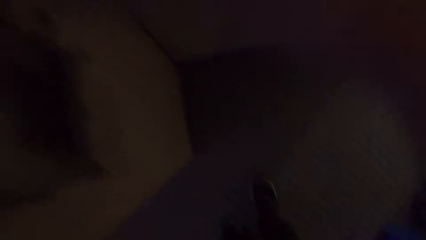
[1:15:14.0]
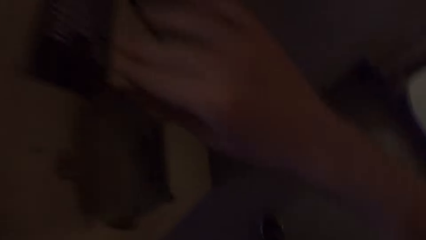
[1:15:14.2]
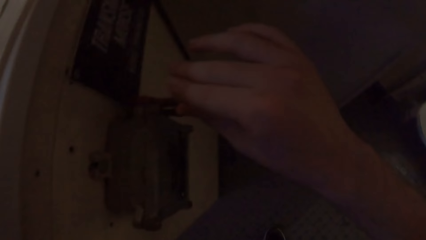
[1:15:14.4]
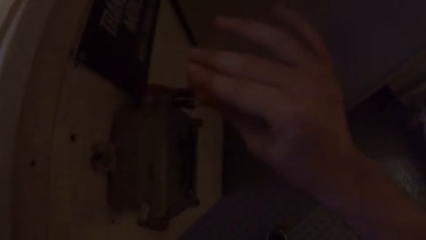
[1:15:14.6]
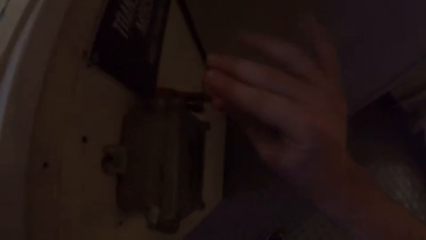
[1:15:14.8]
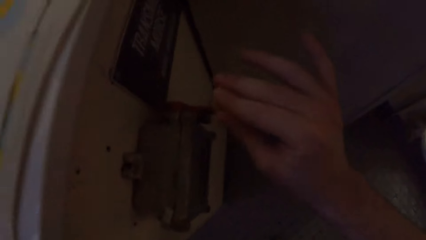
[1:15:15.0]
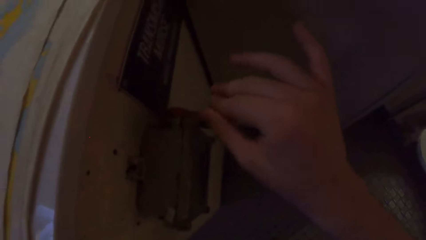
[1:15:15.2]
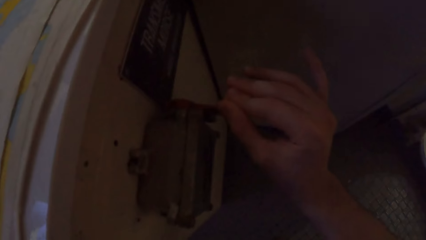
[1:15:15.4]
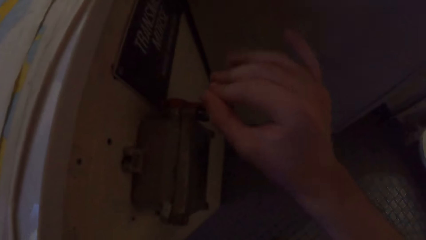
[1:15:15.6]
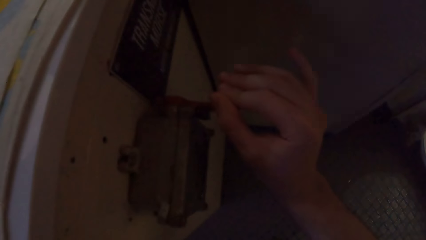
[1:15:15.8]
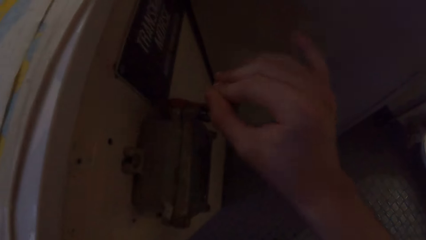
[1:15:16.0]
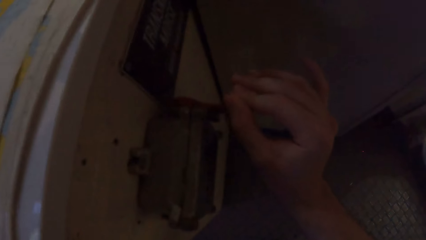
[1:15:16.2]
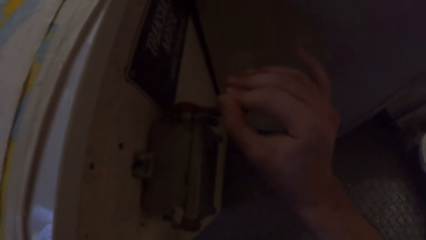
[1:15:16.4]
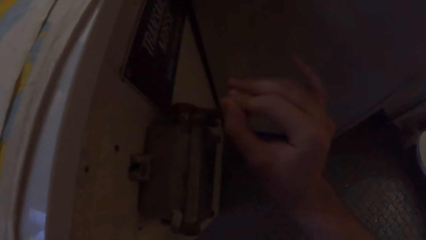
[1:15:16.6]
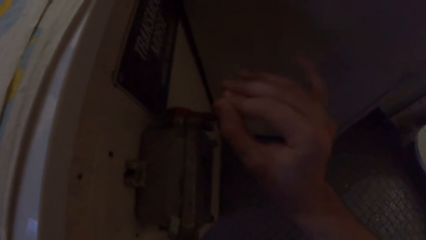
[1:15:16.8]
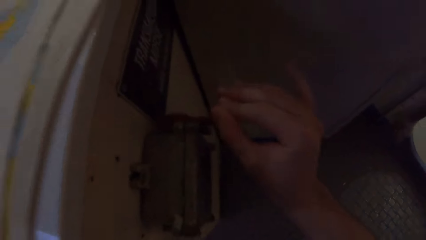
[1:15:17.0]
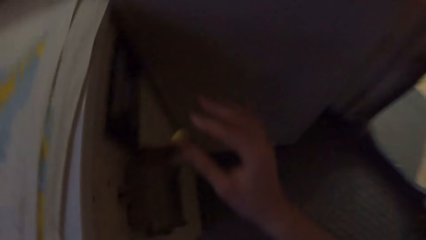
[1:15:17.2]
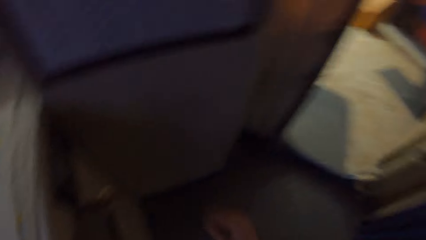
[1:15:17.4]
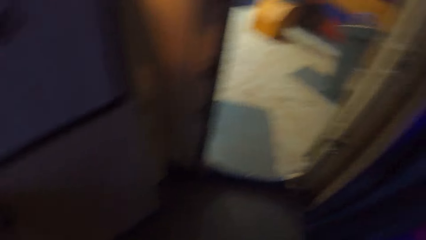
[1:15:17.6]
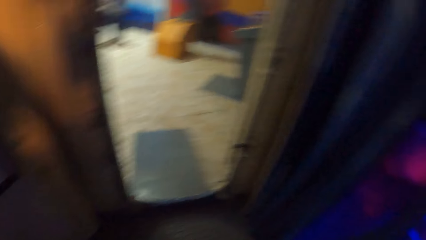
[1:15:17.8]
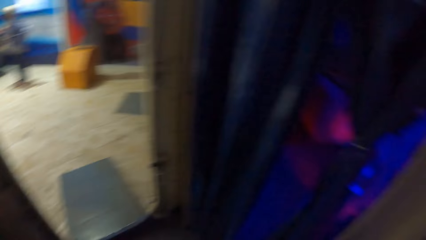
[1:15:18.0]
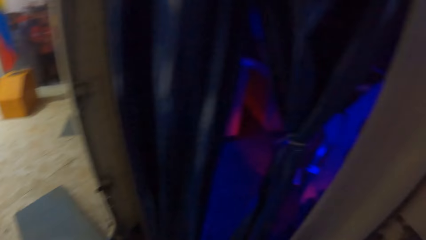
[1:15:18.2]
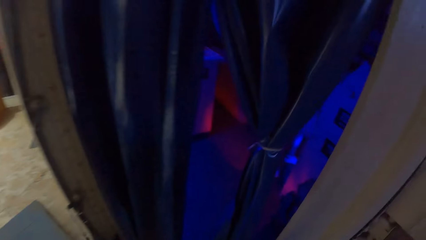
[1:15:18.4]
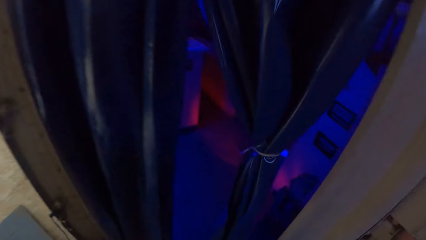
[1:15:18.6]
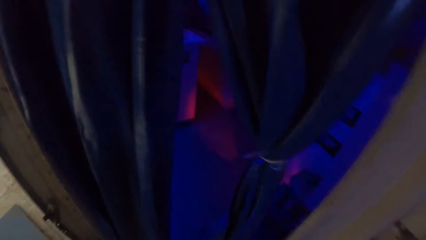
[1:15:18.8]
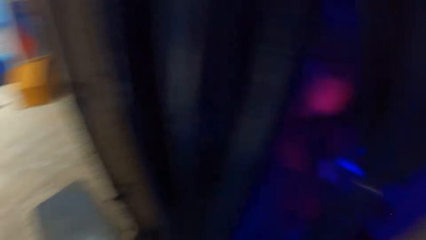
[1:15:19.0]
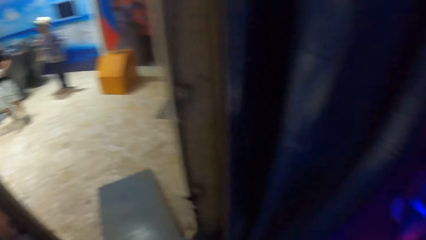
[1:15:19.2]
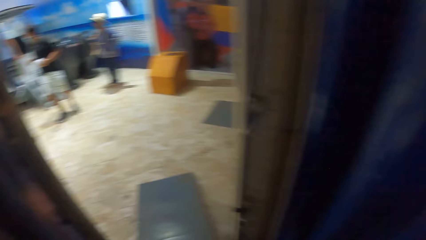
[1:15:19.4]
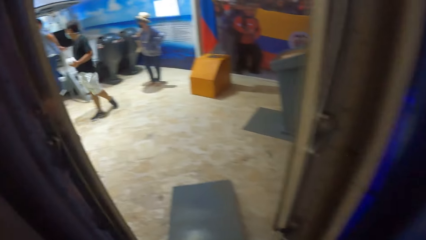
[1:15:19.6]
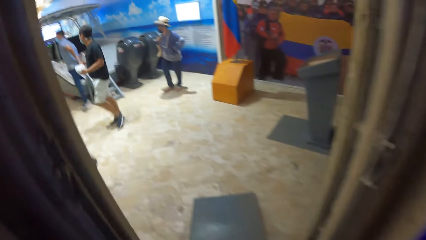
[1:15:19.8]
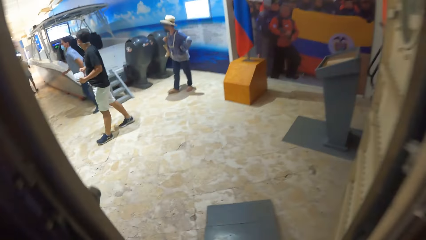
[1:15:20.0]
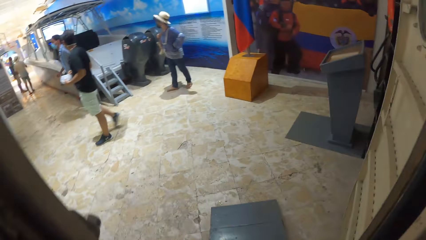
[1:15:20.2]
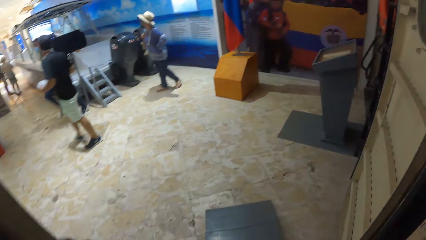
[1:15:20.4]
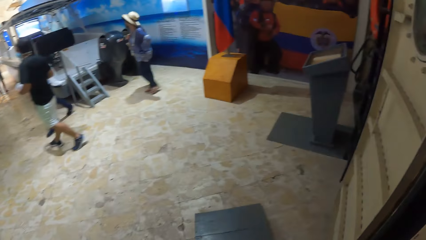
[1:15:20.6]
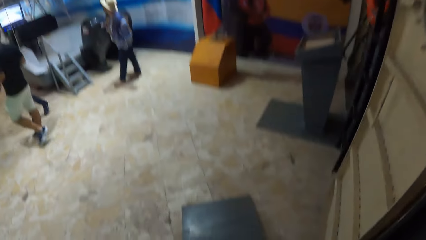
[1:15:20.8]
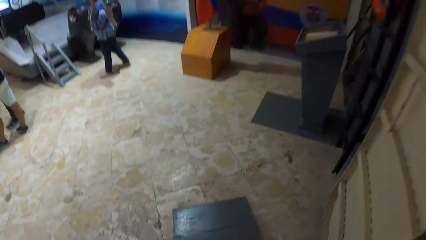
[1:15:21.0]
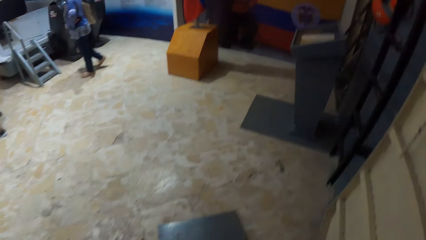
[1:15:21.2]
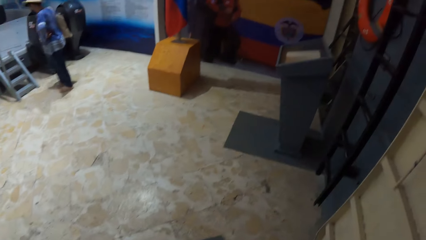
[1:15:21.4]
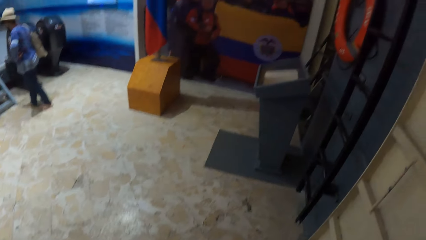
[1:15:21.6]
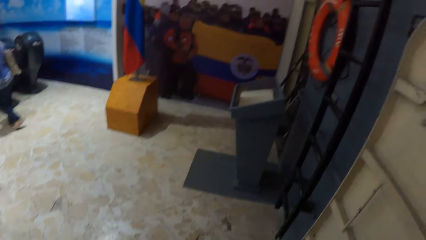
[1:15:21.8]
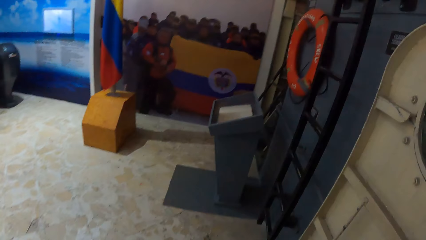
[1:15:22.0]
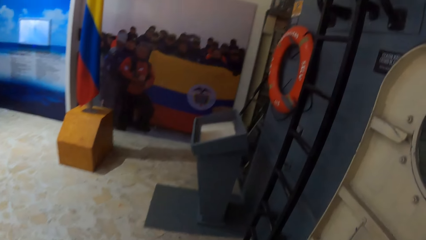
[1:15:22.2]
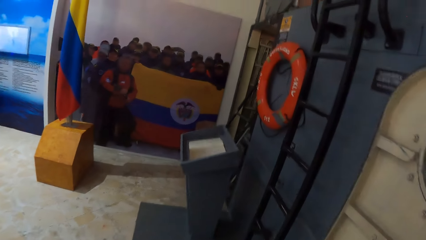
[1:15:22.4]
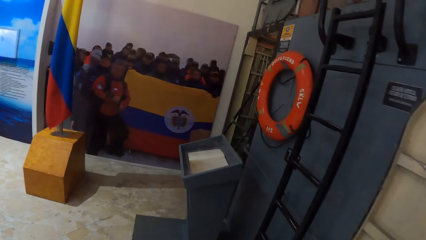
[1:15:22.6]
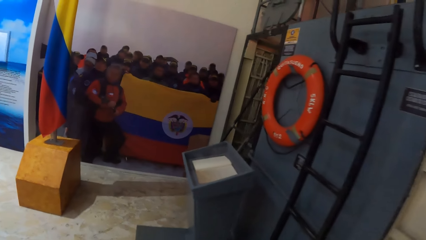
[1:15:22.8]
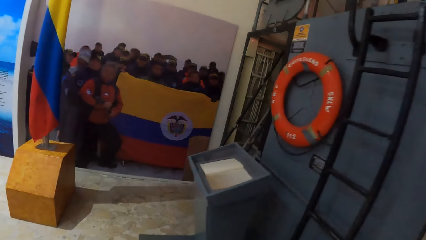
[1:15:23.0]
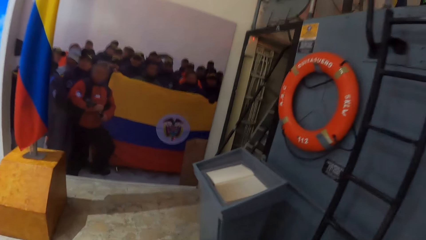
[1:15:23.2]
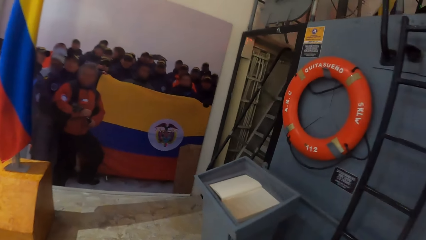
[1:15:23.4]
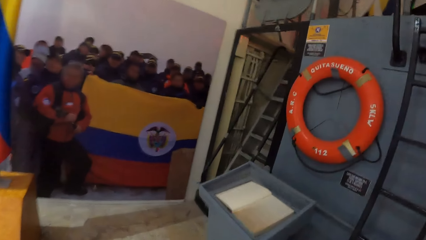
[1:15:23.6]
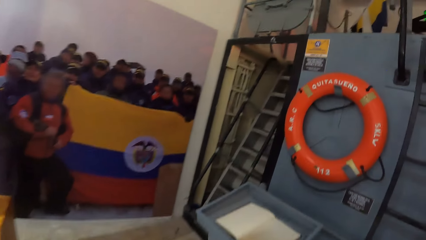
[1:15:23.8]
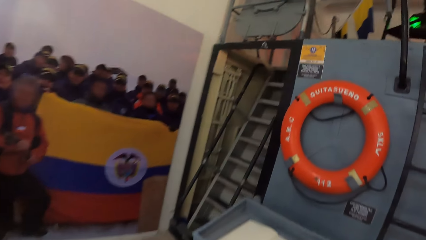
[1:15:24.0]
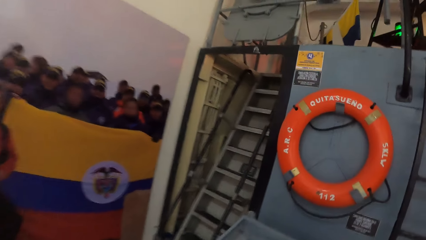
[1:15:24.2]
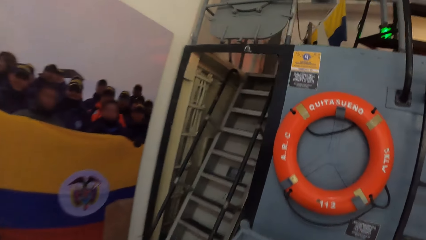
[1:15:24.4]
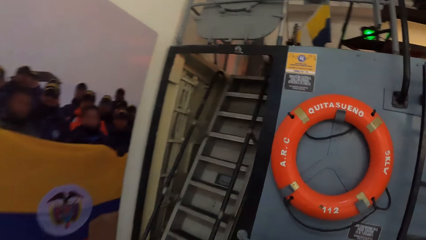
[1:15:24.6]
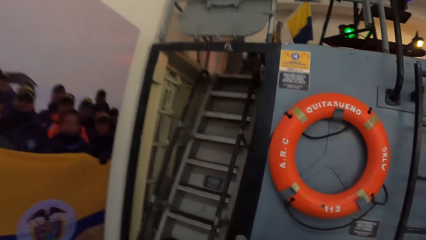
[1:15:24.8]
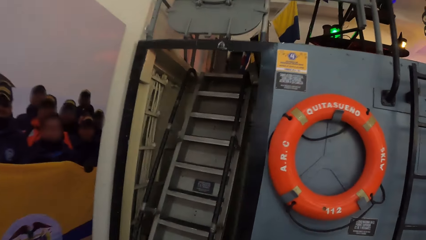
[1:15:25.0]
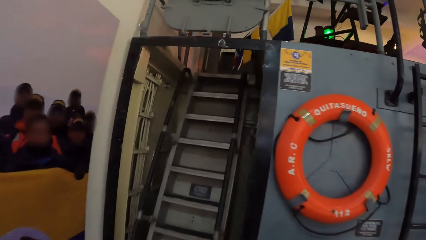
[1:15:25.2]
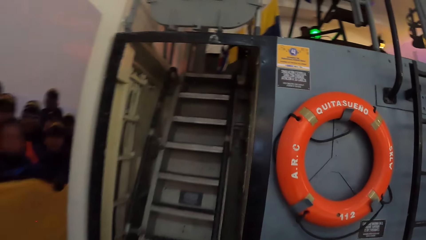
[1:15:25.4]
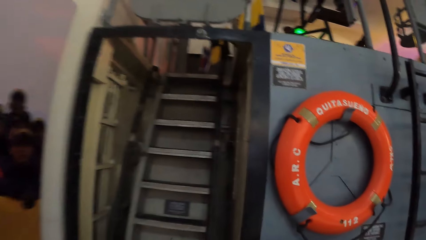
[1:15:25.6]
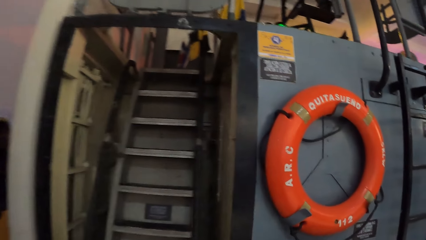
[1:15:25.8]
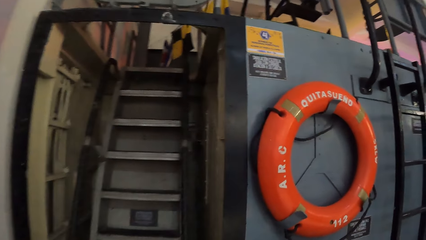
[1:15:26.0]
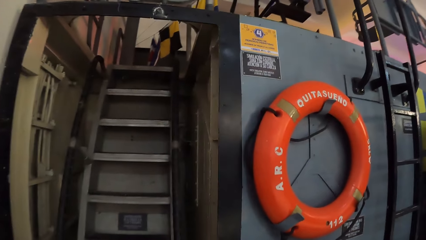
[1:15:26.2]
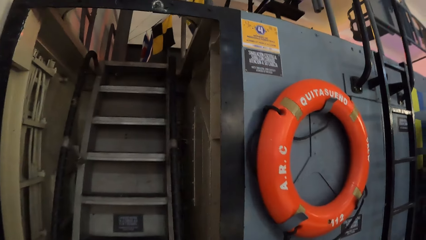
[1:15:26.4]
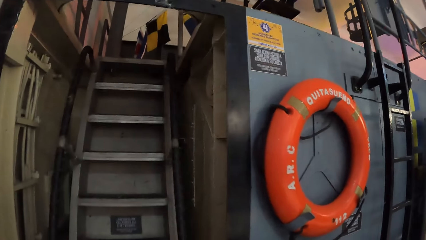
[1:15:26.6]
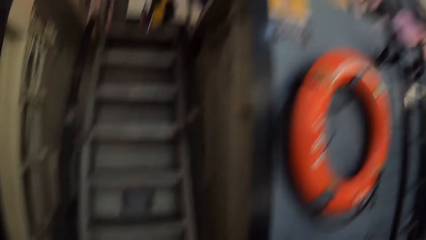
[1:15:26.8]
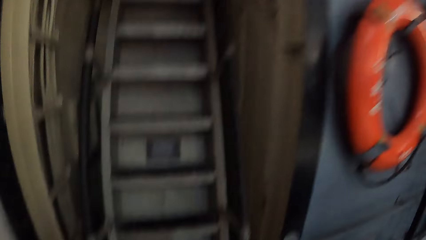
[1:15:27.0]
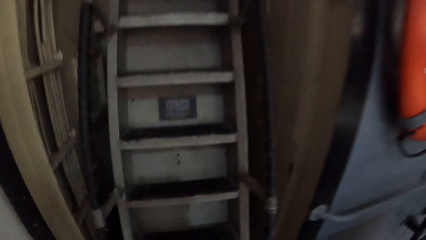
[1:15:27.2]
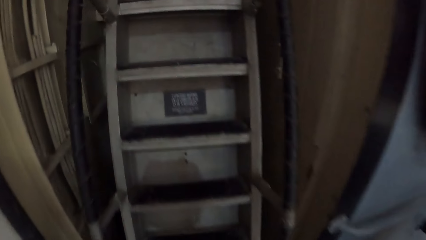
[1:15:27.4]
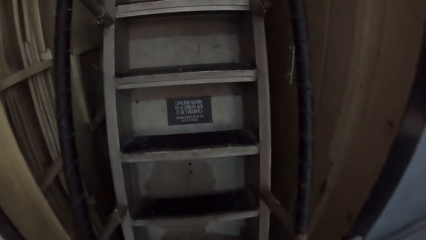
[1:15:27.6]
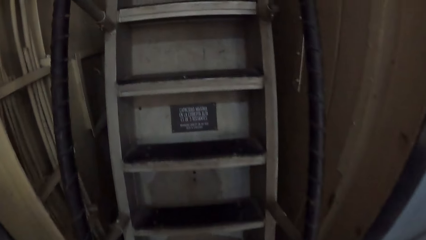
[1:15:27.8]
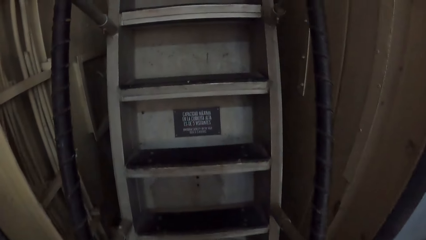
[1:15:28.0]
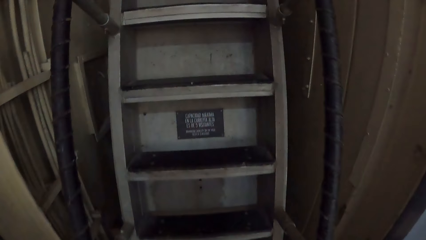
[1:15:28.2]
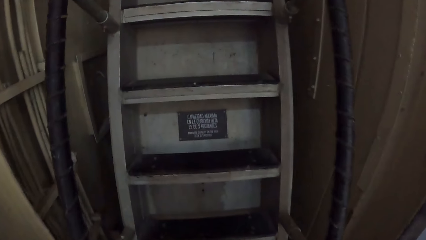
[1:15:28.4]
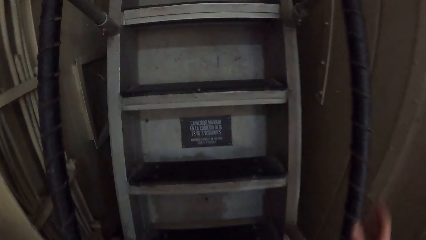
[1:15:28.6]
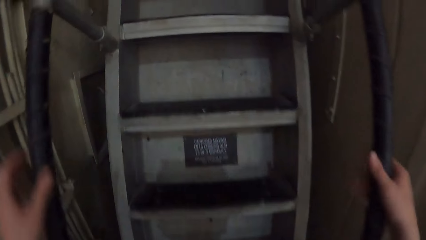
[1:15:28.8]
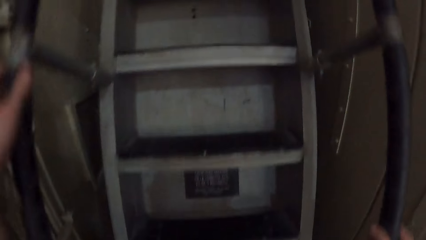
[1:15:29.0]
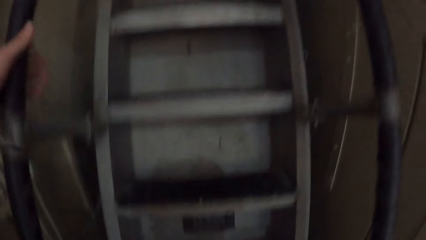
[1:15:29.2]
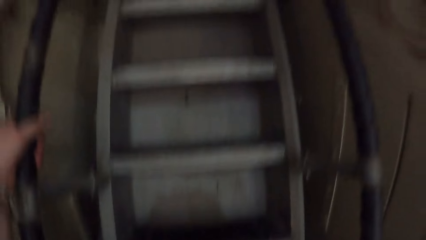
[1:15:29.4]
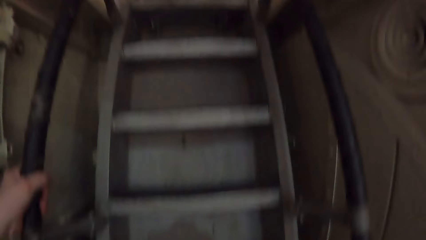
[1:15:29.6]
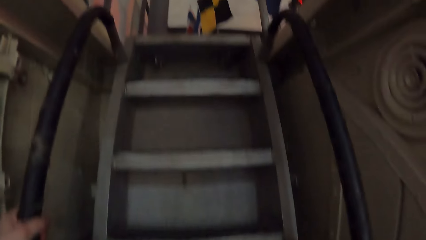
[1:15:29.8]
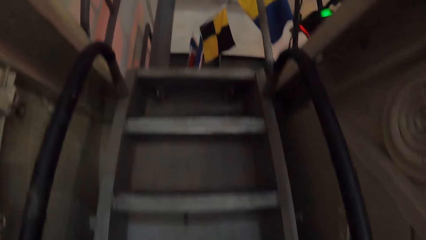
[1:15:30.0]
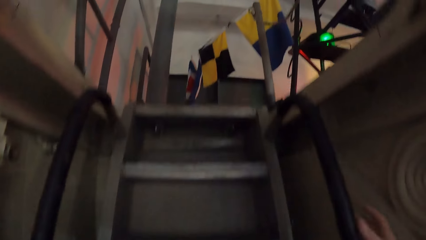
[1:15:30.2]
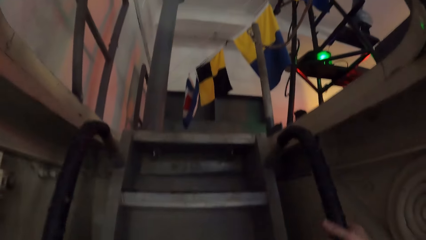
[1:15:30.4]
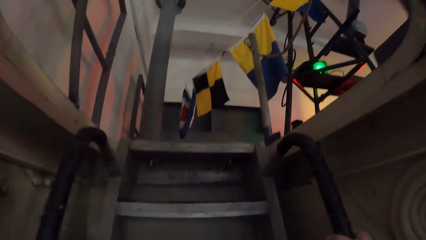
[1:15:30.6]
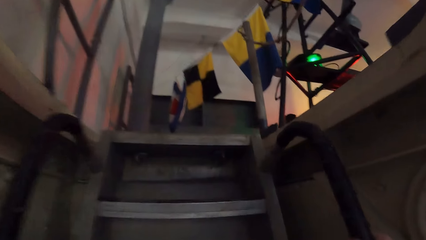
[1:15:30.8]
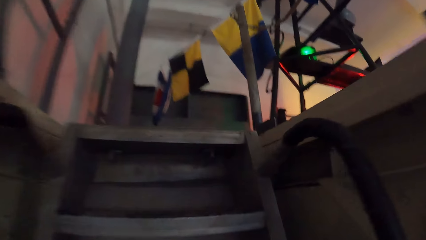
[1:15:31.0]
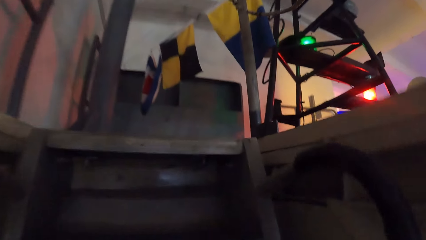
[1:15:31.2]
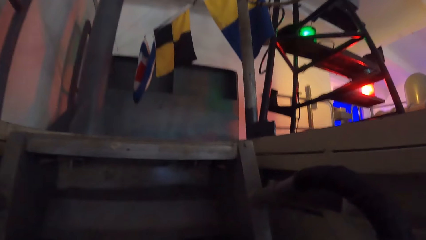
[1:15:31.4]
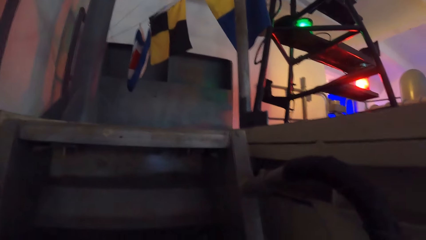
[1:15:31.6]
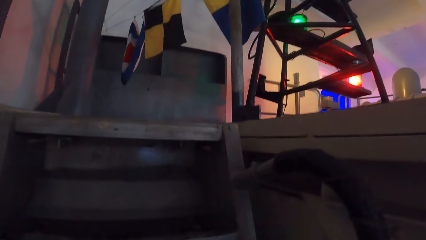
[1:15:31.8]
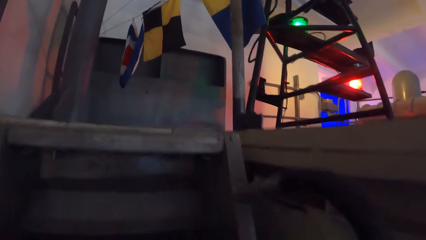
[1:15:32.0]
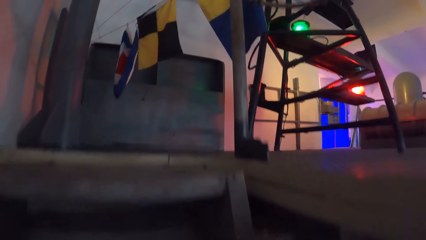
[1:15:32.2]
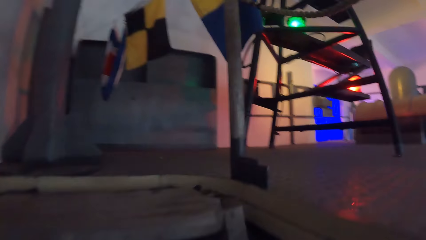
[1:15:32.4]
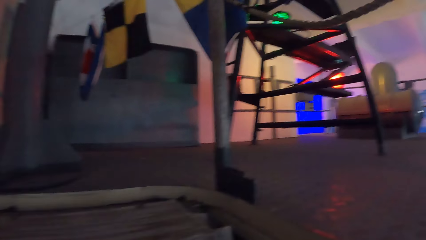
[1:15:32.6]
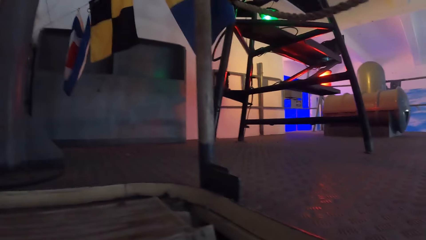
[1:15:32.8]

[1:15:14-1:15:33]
The camera wearer moves the lever on the chart table with his right hand. A man climbs down from a boat. The camera wearer walks out of the control cabin. He climbs a flight of stairs. He holds the handrails on the flight of stairs with both hands. He climbs the flight of stairs with the handrail in both hands.
